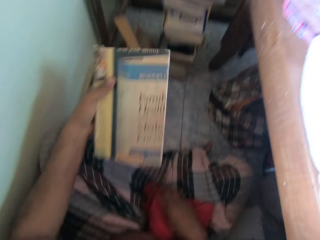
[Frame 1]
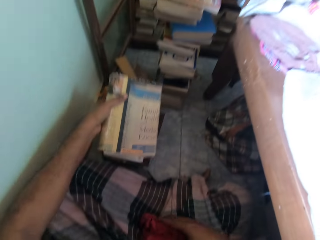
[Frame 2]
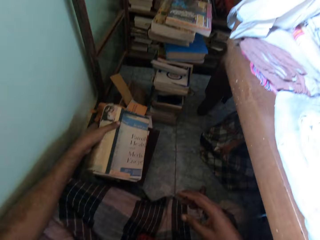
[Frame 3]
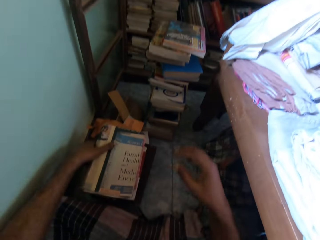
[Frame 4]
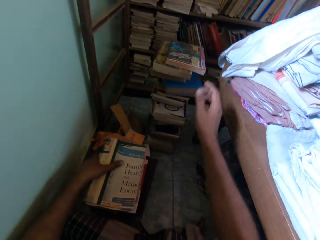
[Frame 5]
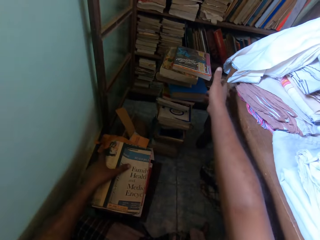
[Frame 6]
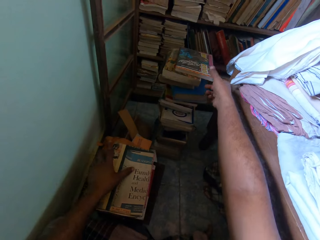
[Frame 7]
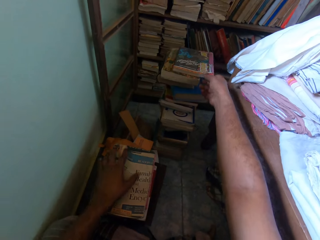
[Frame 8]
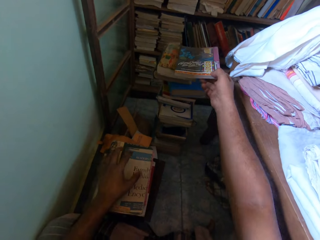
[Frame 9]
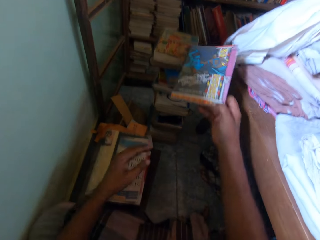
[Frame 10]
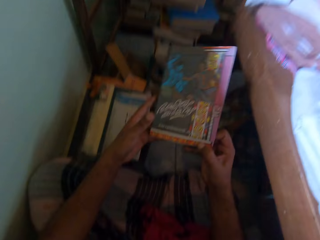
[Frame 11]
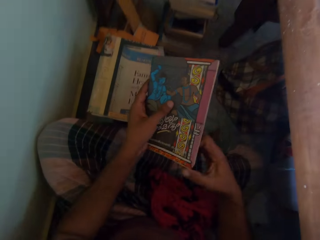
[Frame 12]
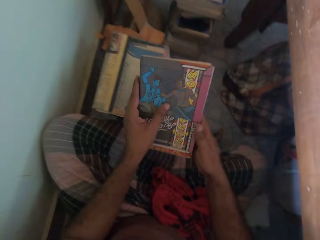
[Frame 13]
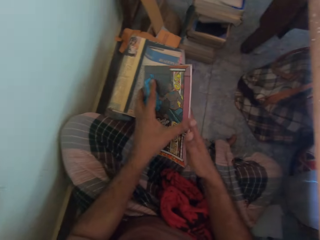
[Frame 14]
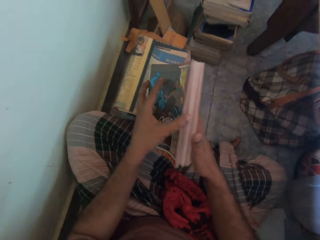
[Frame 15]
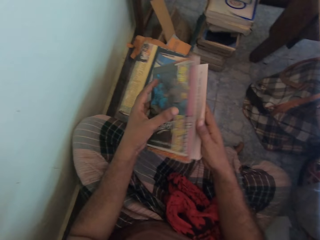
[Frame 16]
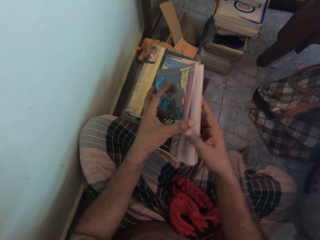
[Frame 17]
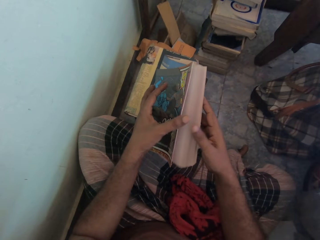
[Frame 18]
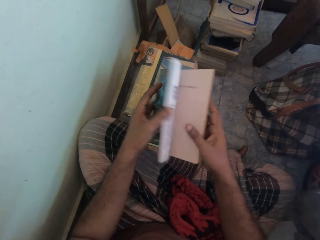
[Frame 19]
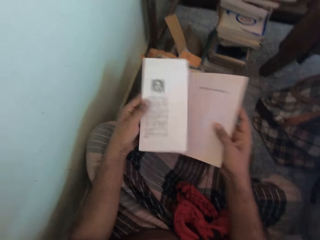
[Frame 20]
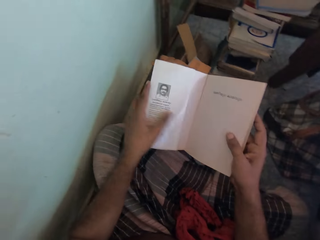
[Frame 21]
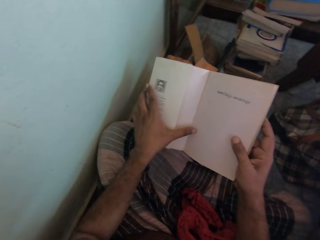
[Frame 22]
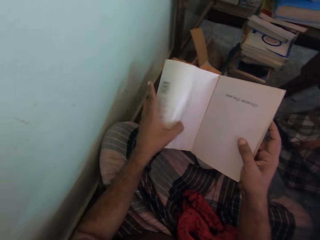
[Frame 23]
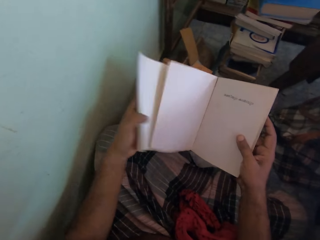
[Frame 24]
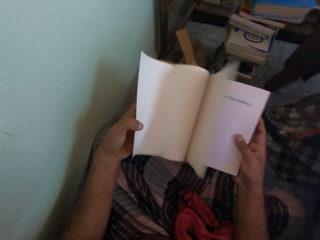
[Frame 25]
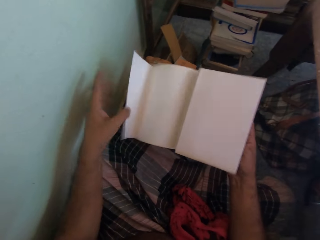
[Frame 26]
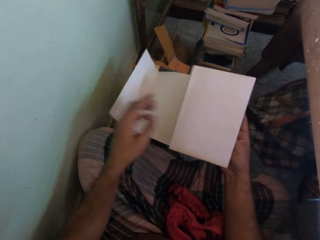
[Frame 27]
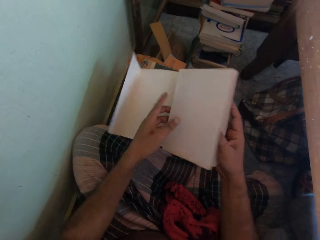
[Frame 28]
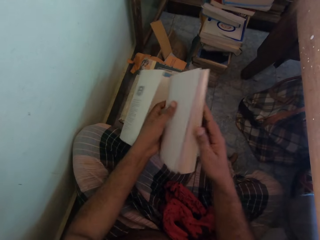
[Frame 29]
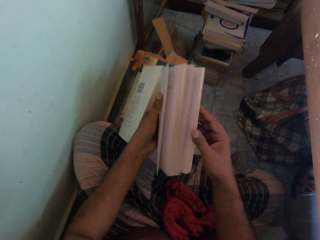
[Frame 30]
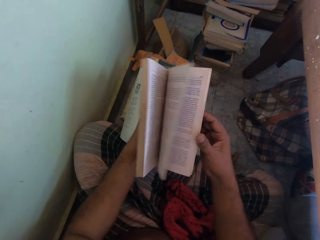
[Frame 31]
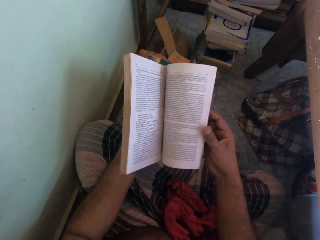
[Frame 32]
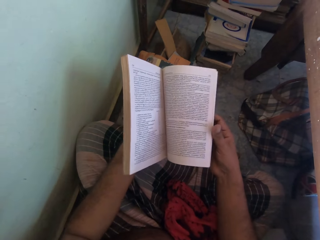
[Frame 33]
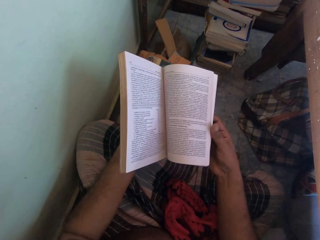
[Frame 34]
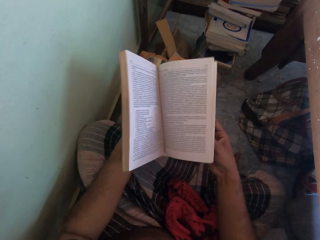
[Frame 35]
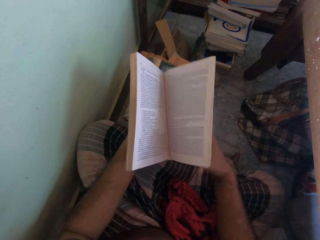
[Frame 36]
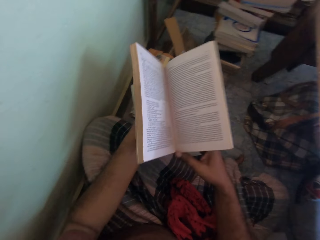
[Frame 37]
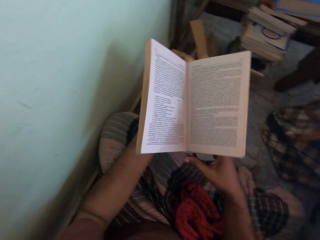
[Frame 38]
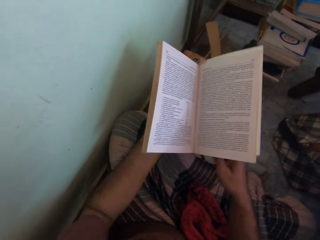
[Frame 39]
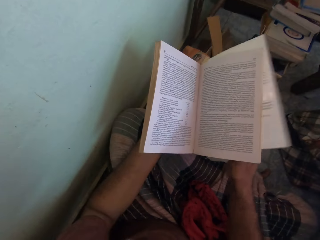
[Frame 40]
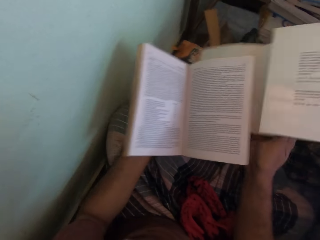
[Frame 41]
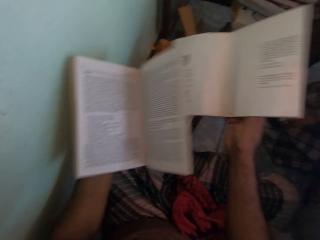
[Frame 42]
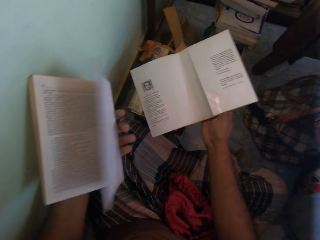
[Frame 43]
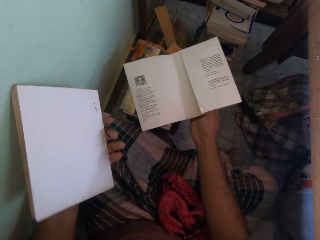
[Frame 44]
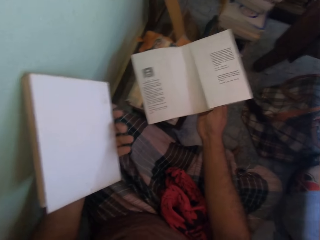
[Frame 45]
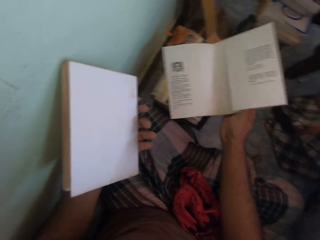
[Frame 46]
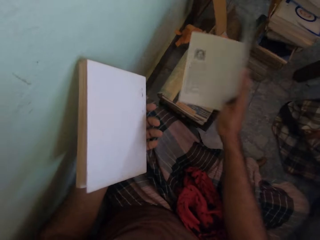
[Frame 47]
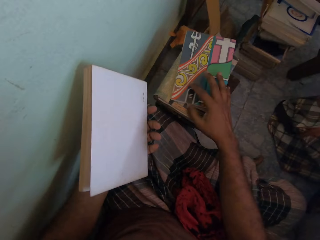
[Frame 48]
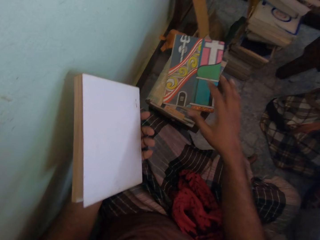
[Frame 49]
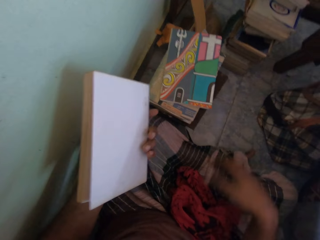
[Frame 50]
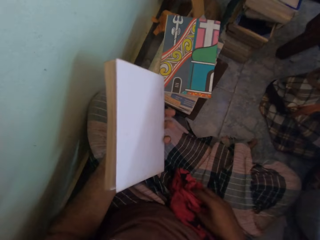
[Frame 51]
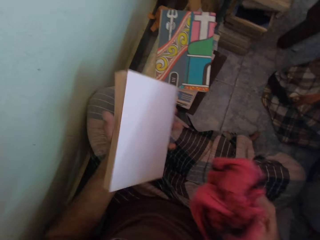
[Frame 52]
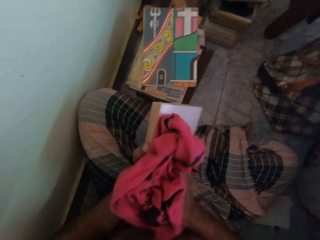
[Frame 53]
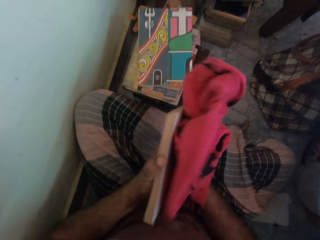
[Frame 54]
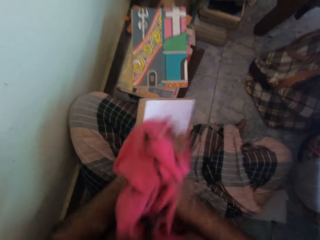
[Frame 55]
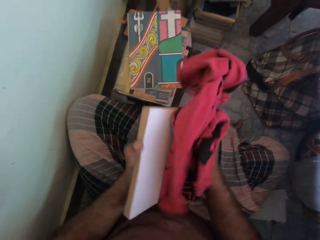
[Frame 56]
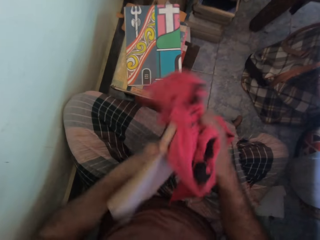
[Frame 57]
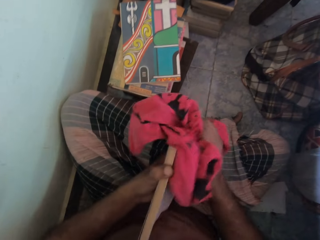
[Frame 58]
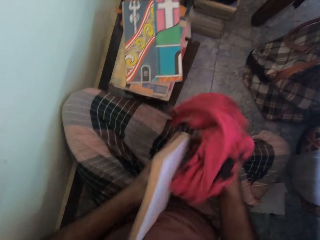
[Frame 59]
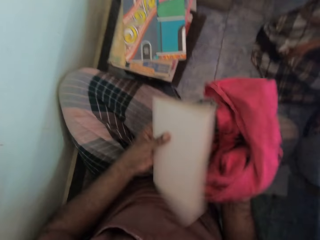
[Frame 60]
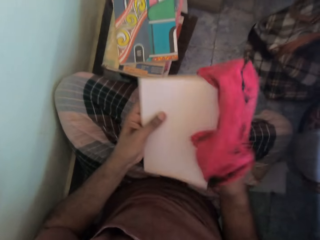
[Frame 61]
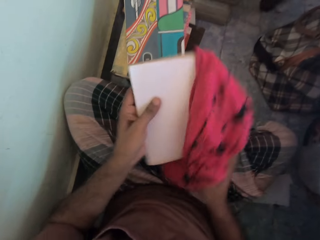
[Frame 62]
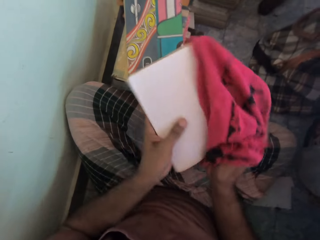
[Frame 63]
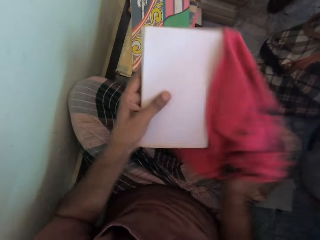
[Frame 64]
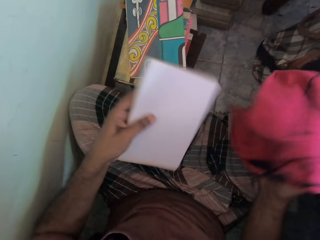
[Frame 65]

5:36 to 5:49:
The camera wearer drops the cloth in his right hand on his legs on the floor. He places the book in his left hand on the stack of books on the floor. He takes a book from the stack of books on the floor with his right hand. He holds the book with both hands. He opens the book in his hands with his left hand. He removes a book cover from the book in his hands with his left hand. He holds the book with both hands. He flips some pages of the book in his hands with his right hand. He removes the book cover from the book in his hands with his right hand. He drops the book cover in his right hand on the stack of books on the floor. He holds the cover. He takes the cloth from his legs on the floor with his right hand. He wipes the book in his left hand with the cloth in his right hand.

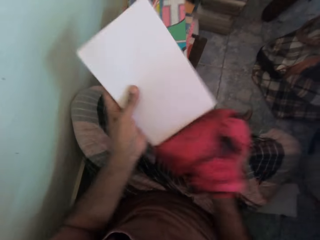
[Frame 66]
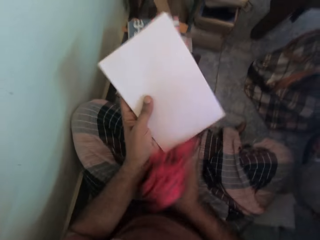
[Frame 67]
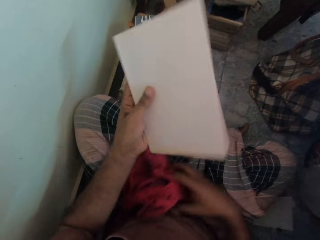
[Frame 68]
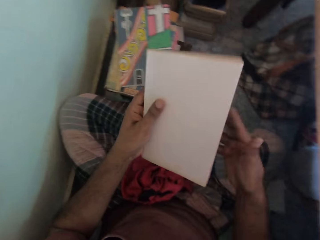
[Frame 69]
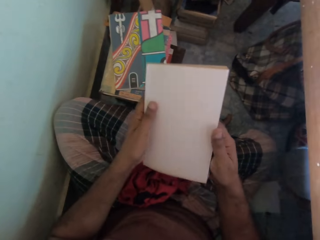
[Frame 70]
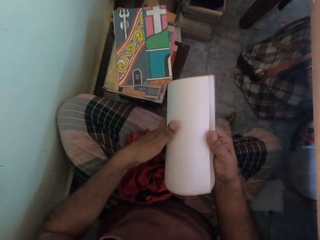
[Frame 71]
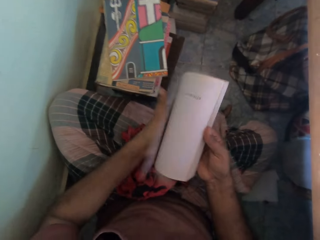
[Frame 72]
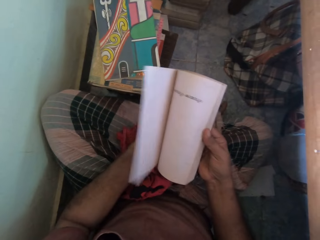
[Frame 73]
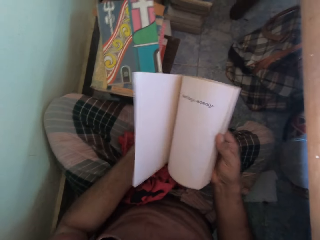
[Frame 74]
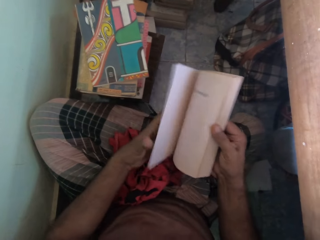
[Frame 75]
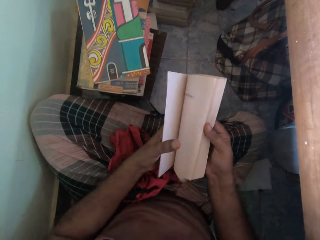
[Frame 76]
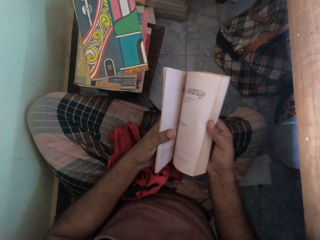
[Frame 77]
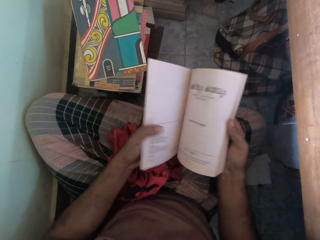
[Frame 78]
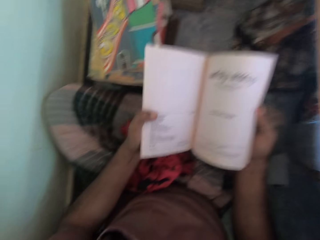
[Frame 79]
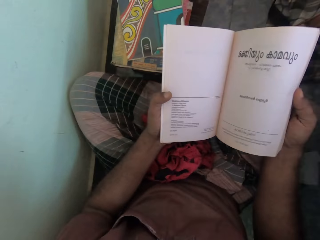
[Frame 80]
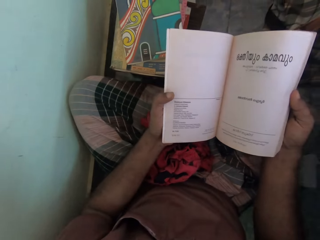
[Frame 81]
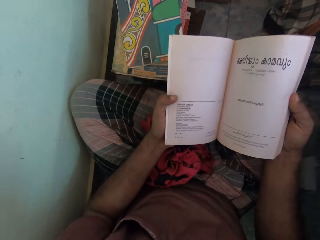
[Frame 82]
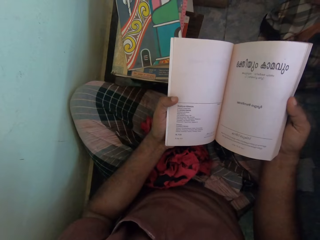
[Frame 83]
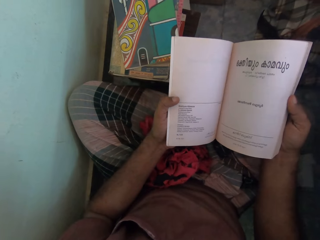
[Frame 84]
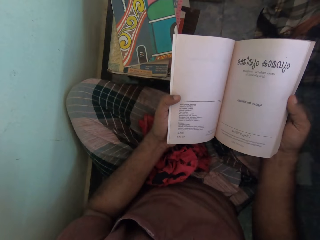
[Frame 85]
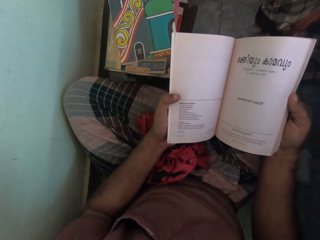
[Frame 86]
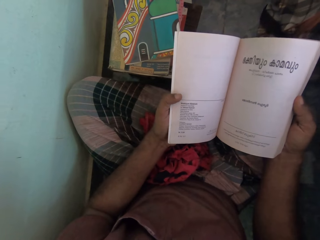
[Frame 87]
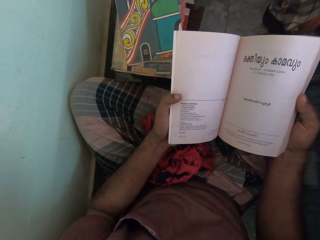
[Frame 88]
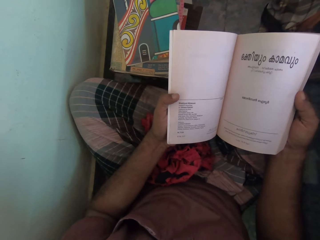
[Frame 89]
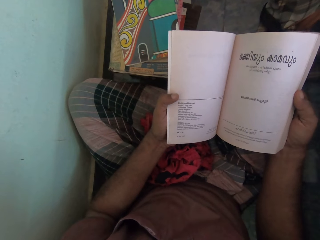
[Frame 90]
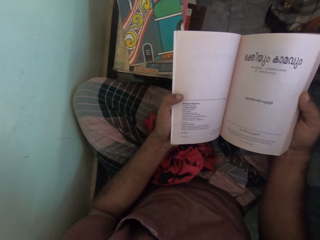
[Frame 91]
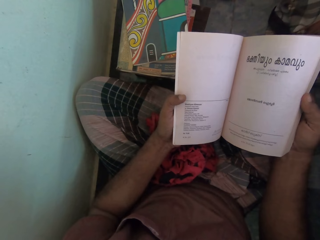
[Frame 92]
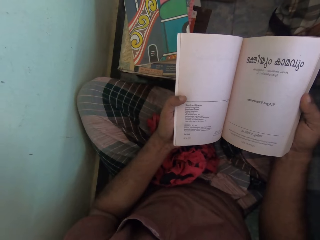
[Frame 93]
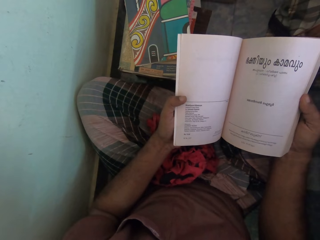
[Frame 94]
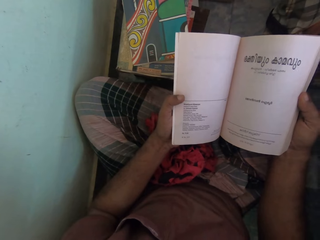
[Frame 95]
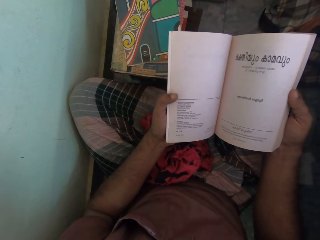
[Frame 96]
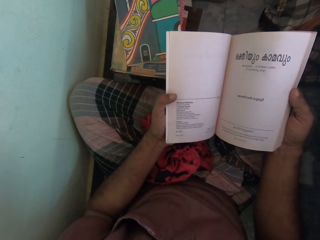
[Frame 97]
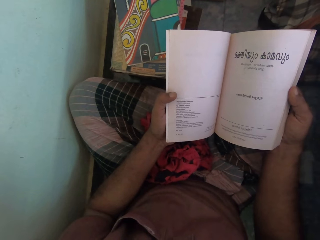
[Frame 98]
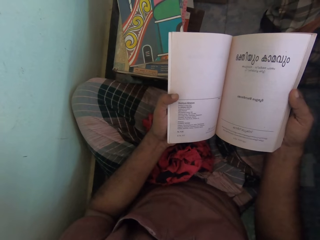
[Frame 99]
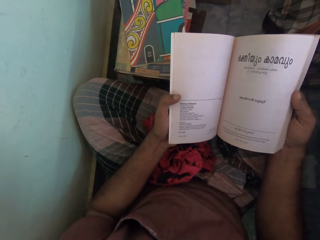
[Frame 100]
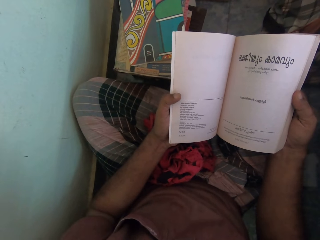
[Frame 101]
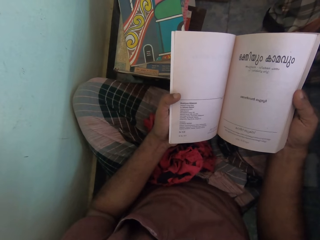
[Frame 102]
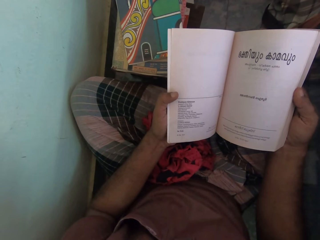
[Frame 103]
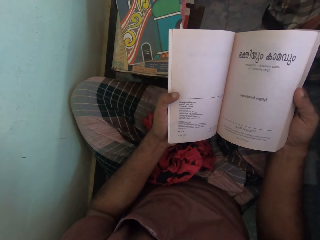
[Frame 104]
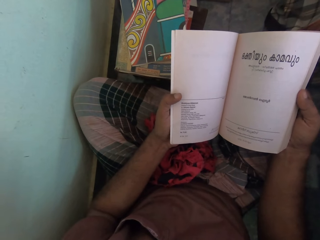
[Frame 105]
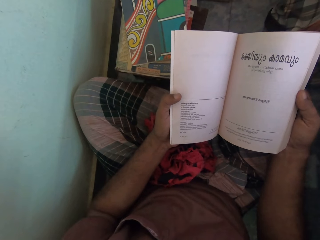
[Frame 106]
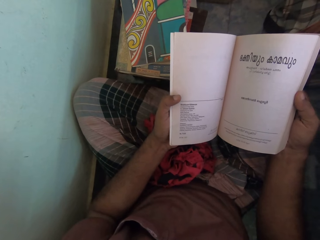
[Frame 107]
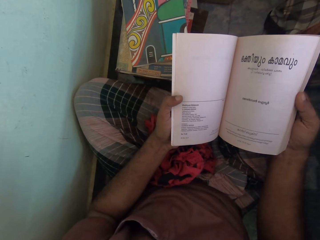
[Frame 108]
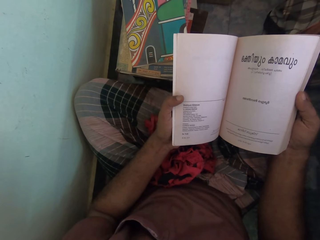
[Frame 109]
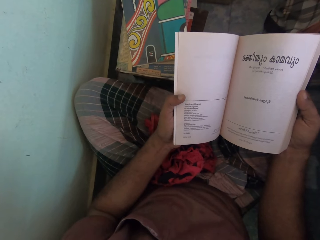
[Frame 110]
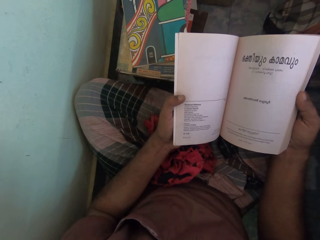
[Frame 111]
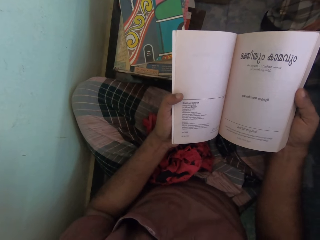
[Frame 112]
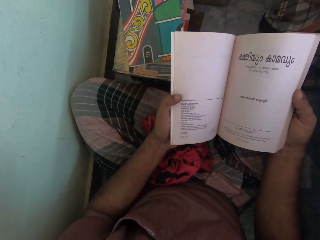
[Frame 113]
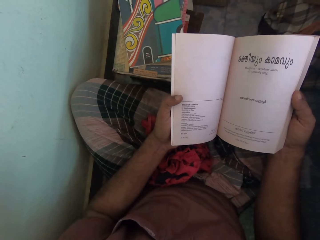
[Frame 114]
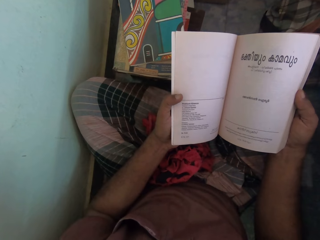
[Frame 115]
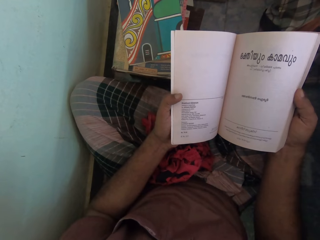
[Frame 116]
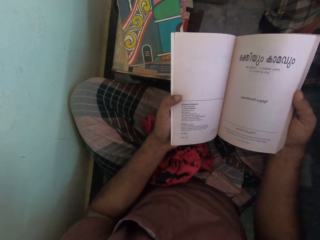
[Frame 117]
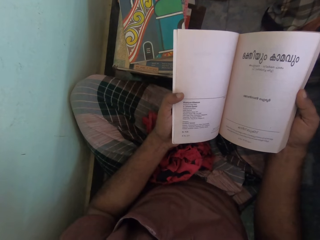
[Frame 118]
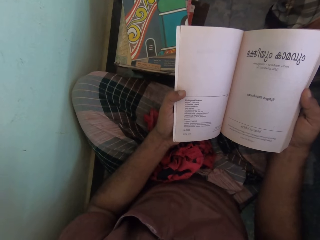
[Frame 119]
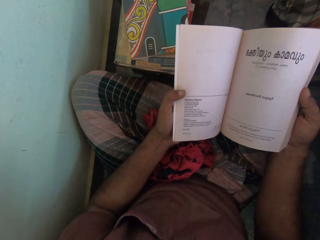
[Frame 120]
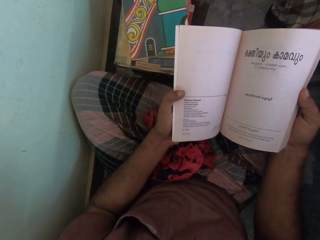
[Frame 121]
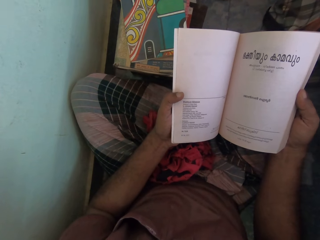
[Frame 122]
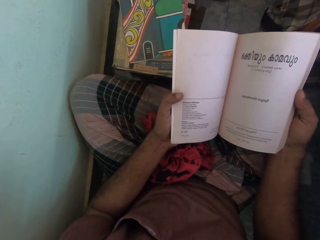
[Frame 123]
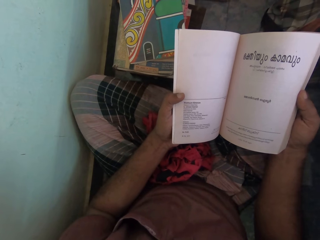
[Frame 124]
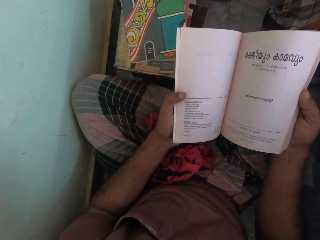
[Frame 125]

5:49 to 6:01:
The camera wearer drops the cloth in his right hand on his legs on the floor. He holds the book in his left hand with both hands. He flips a page of the book in his hands with his right hand. He flips a page again. He reads the book.
